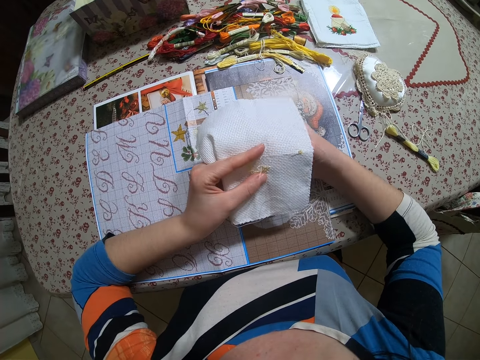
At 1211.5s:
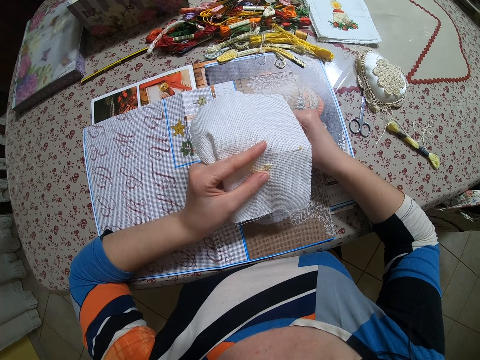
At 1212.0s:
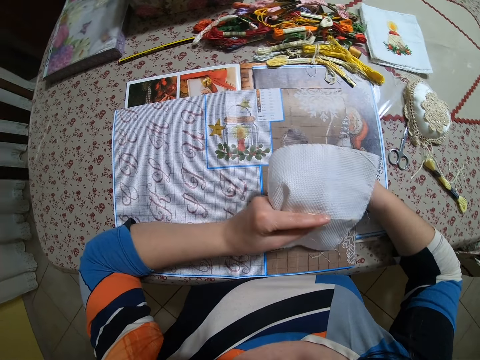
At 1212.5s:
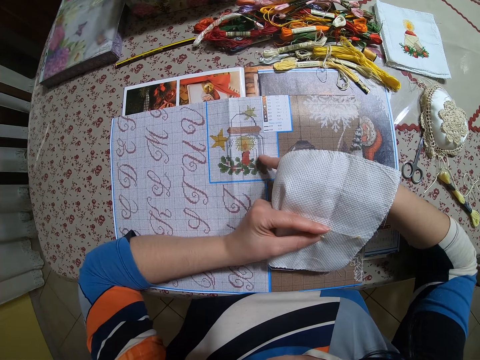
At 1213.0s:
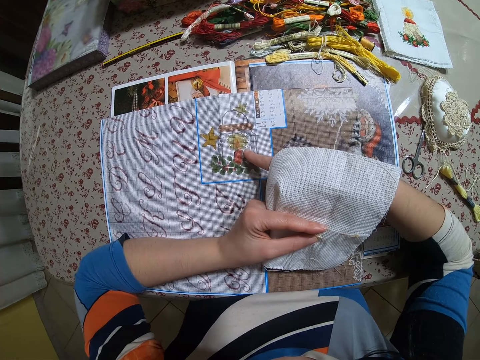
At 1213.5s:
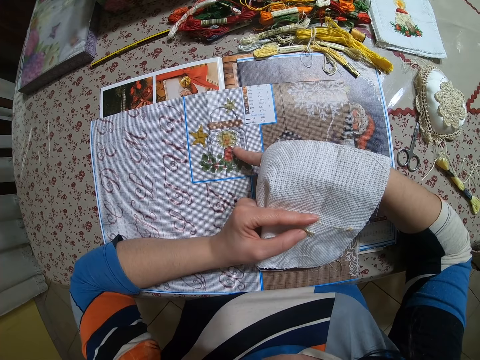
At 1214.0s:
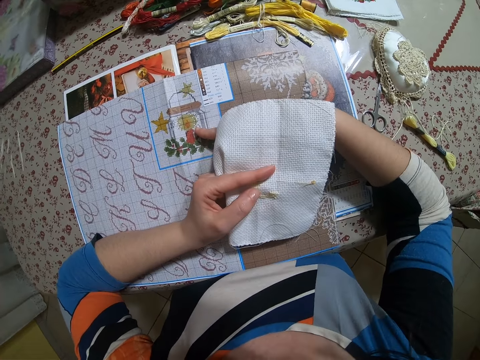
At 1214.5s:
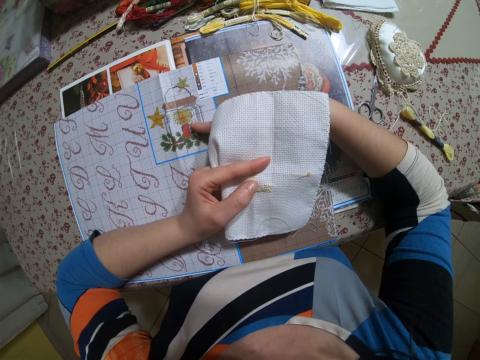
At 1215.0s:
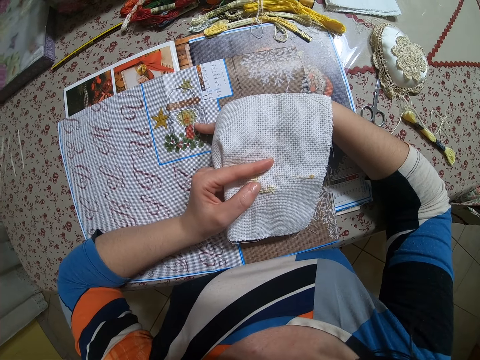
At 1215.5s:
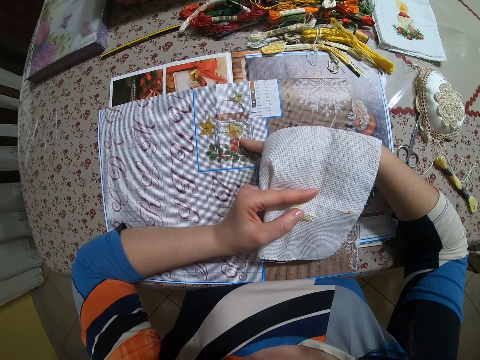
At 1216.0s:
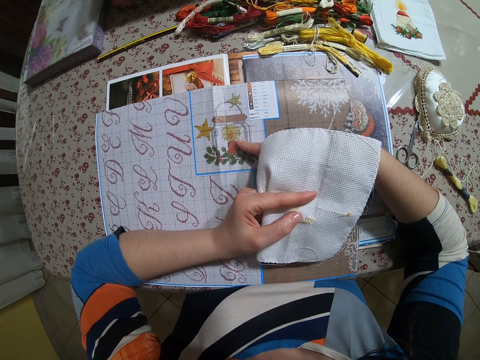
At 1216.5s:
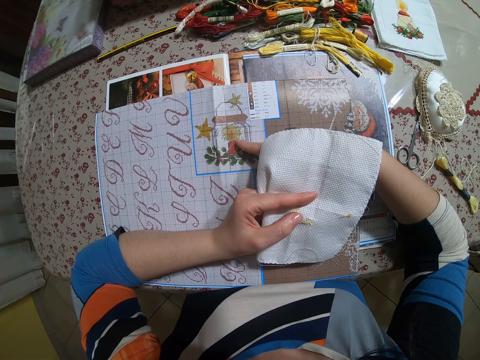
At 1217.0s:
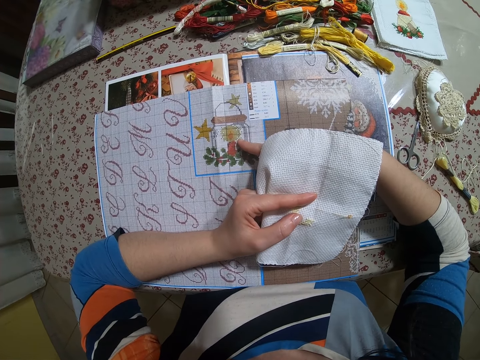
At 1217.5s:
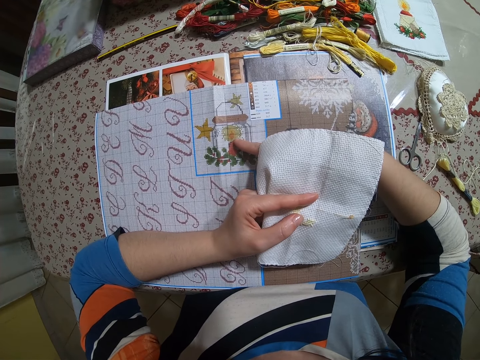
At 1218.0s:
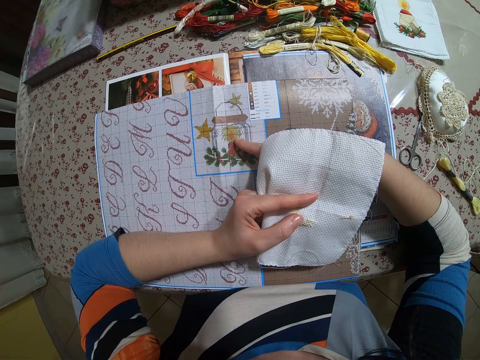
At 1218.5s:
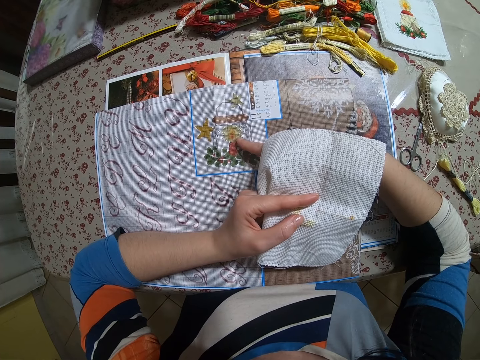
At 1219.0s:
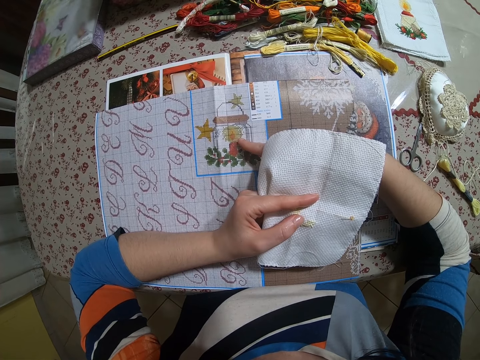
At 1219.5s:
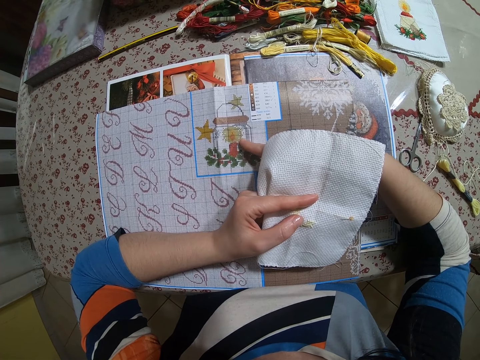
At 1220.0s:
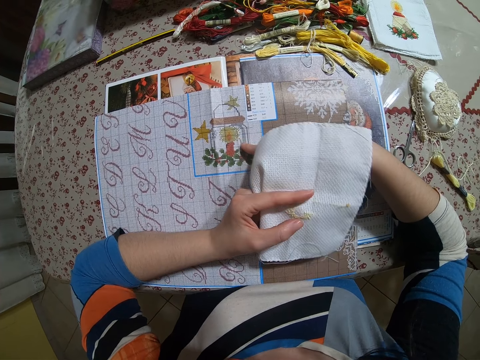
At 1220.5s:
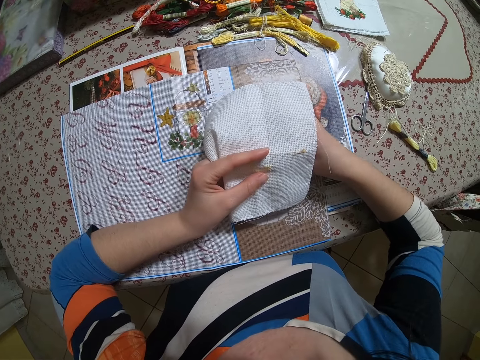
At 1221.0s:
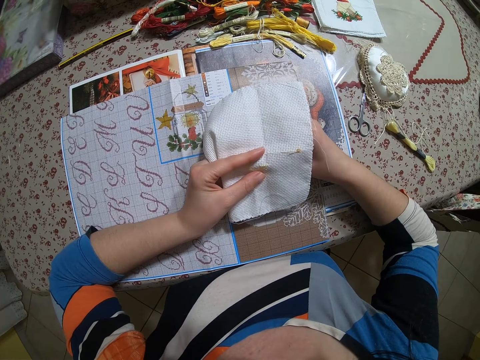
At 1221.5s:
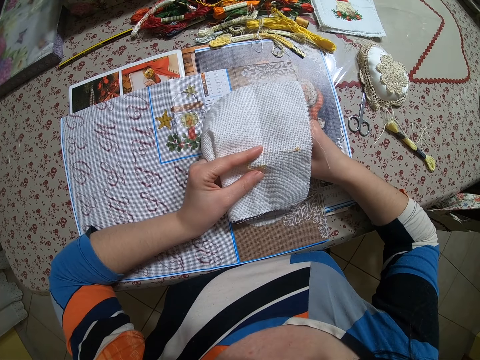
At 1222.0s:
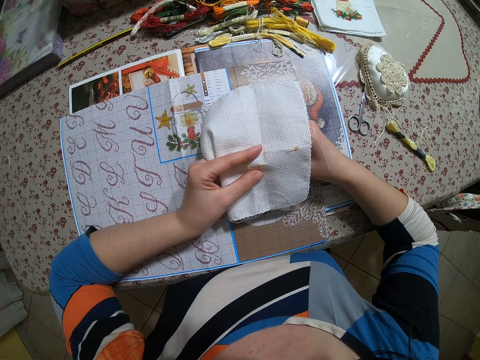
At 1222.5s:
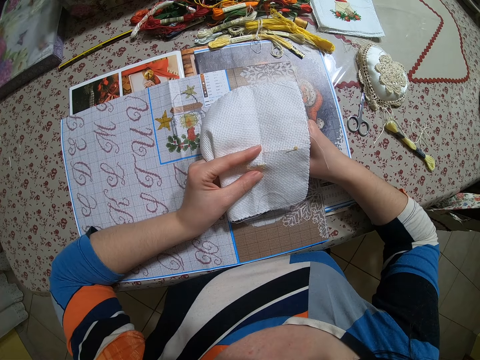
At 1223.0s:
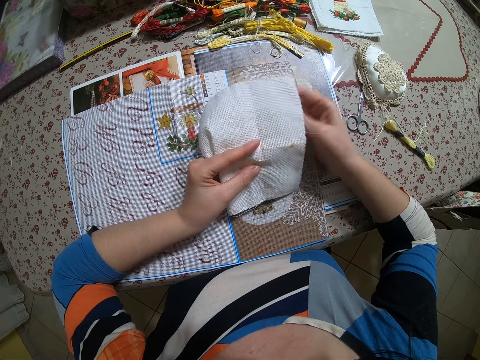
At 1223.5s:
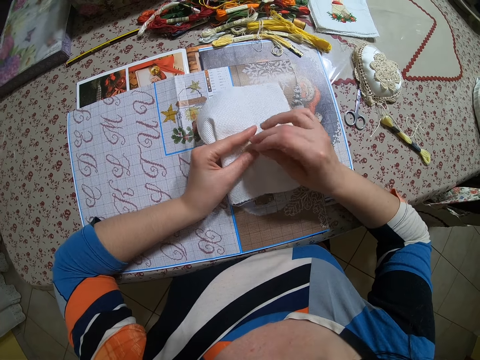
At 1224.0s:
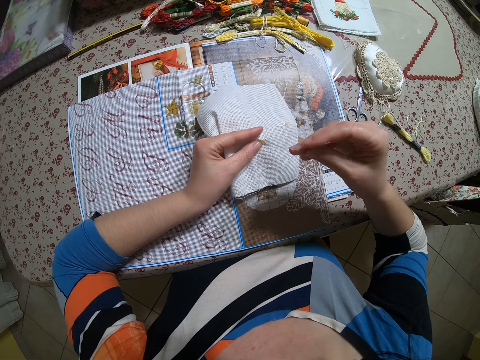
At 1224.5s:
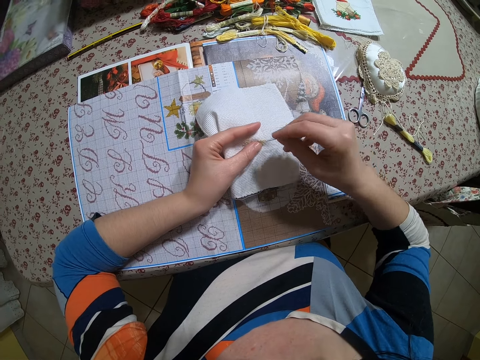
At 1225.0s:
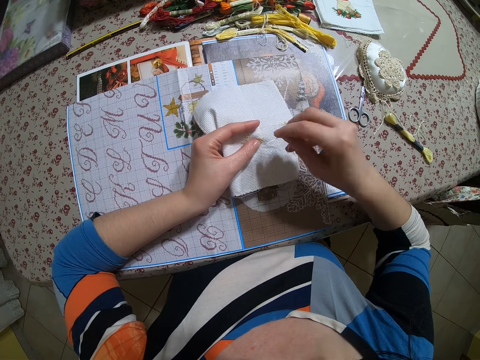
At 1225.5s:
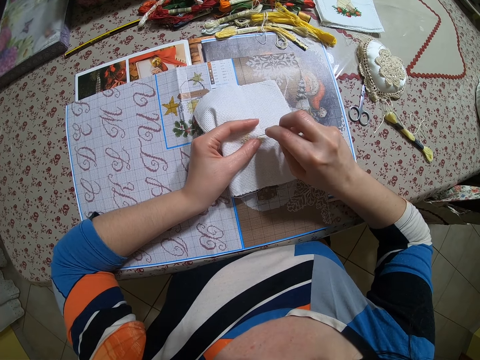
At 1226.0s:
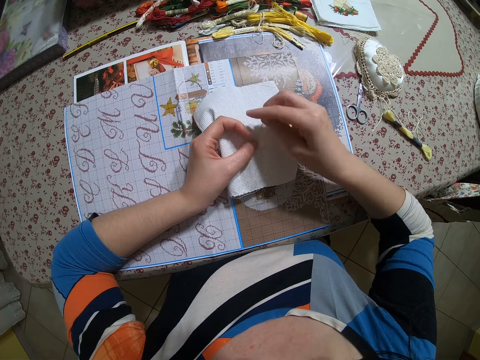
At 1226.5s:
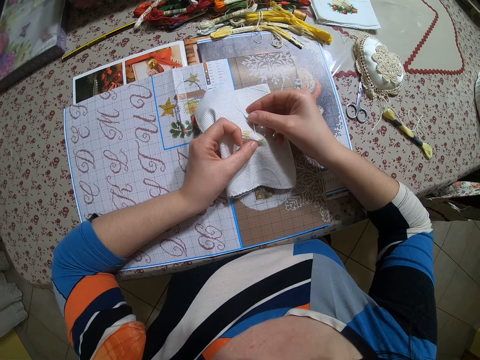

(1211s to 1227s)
The camera wearer checks the drawing on the book on the table. They touch the flower on the fabric. They design the napkin with thread and needle on the table.

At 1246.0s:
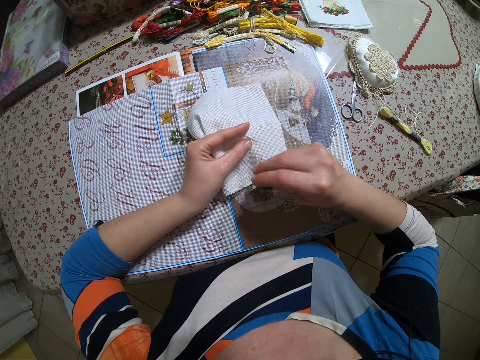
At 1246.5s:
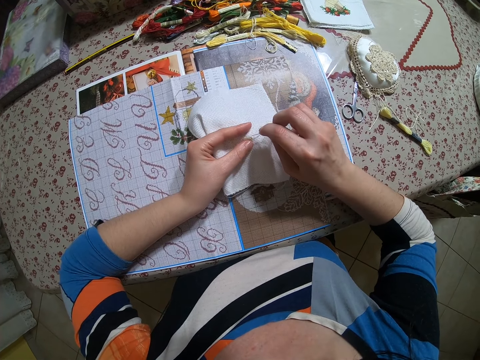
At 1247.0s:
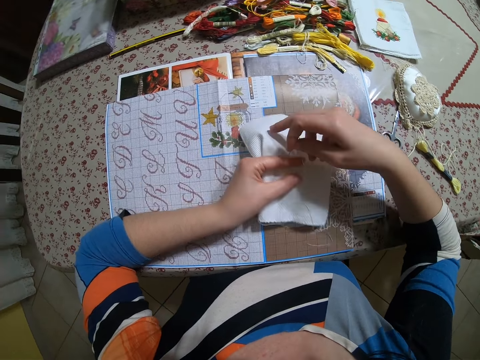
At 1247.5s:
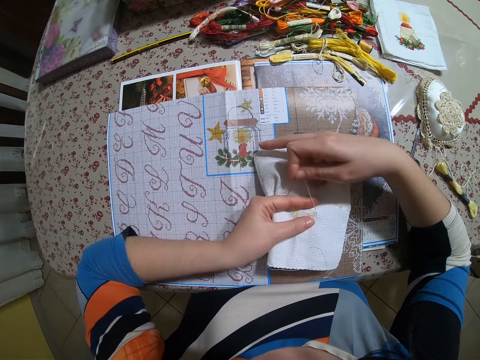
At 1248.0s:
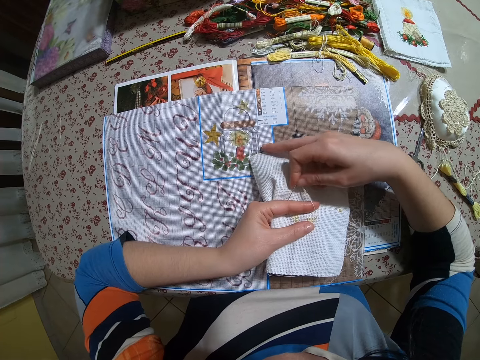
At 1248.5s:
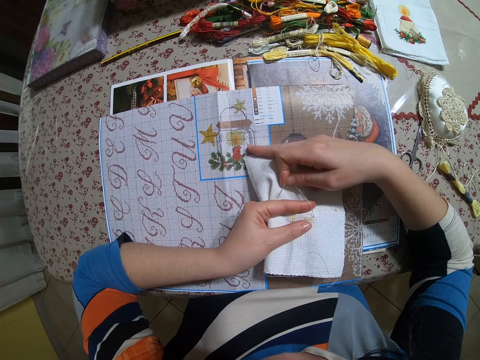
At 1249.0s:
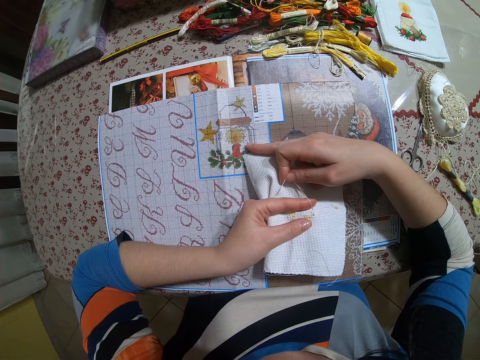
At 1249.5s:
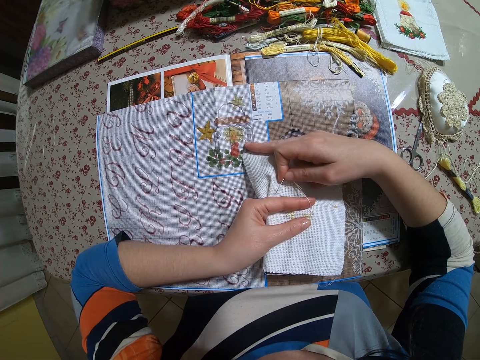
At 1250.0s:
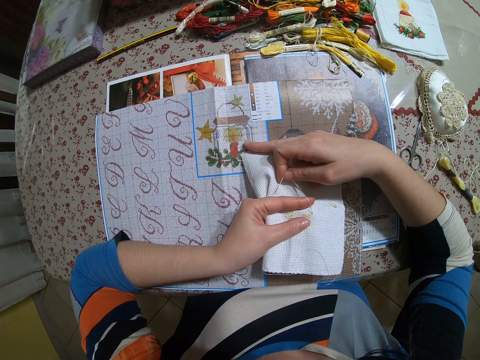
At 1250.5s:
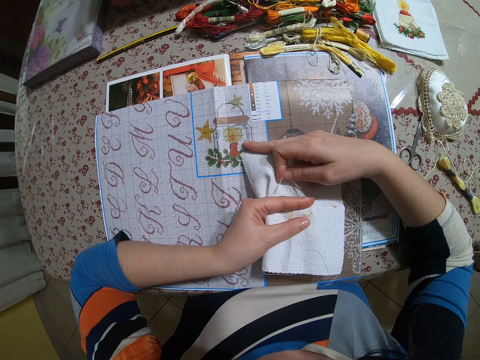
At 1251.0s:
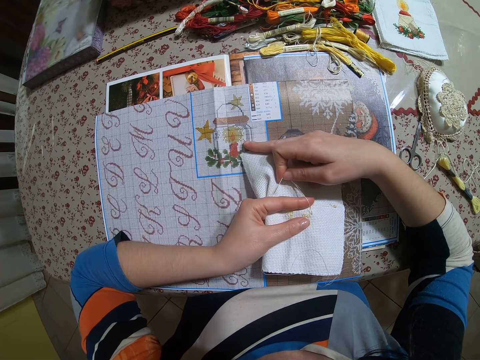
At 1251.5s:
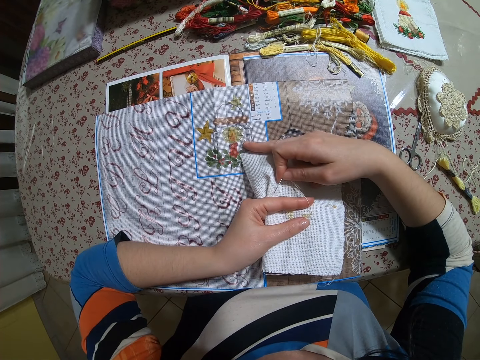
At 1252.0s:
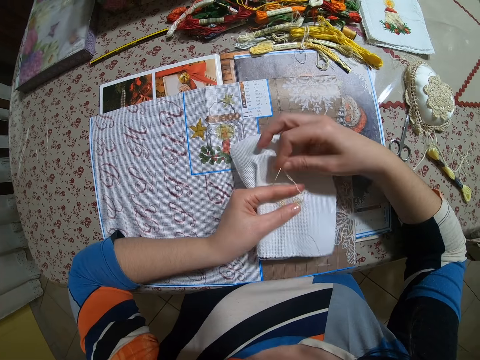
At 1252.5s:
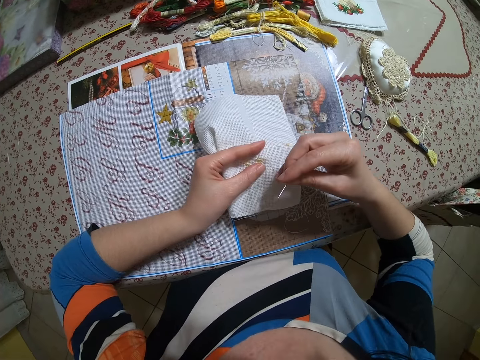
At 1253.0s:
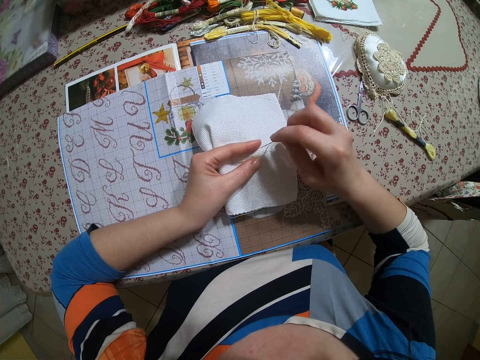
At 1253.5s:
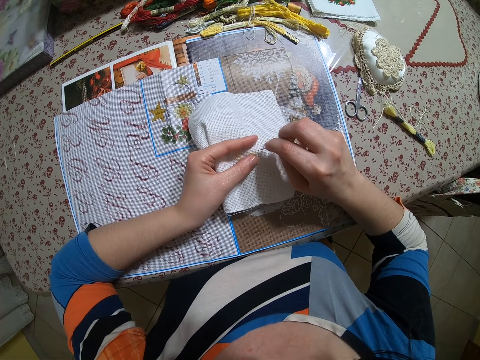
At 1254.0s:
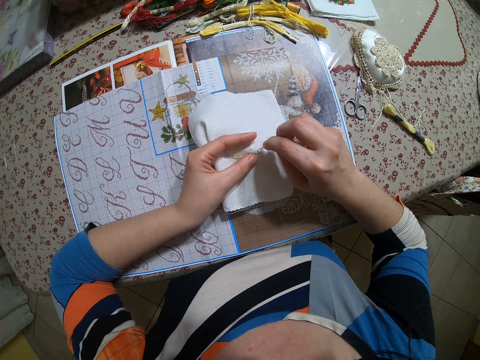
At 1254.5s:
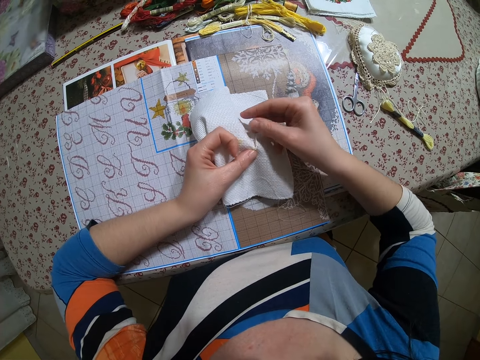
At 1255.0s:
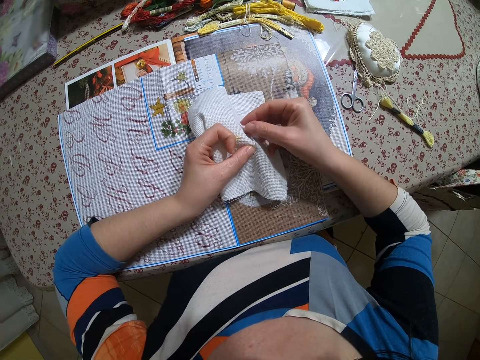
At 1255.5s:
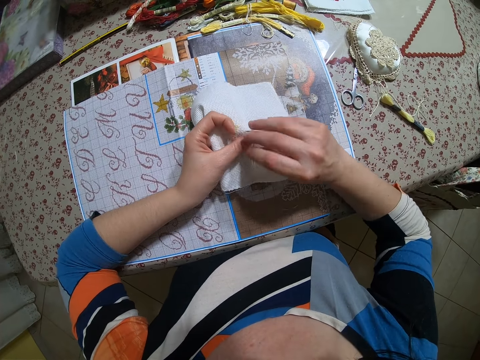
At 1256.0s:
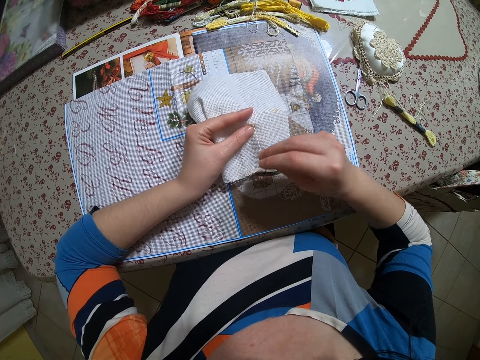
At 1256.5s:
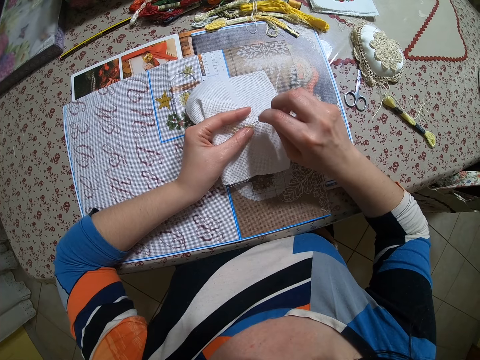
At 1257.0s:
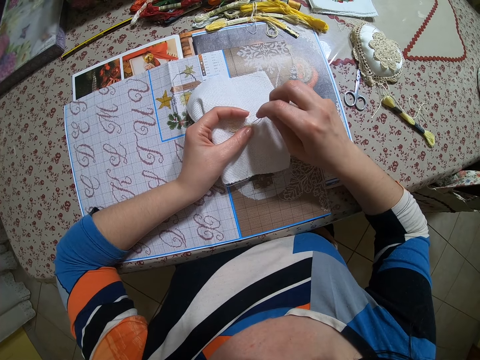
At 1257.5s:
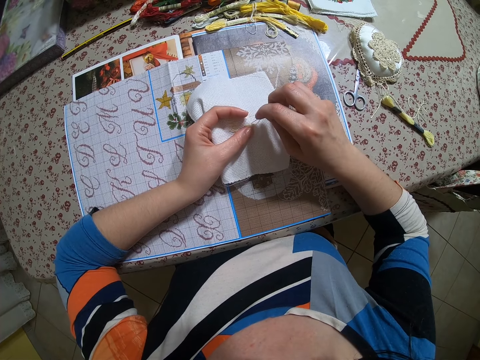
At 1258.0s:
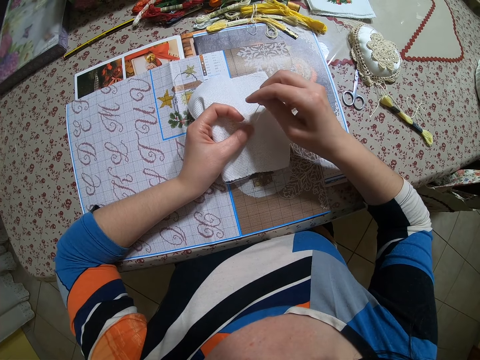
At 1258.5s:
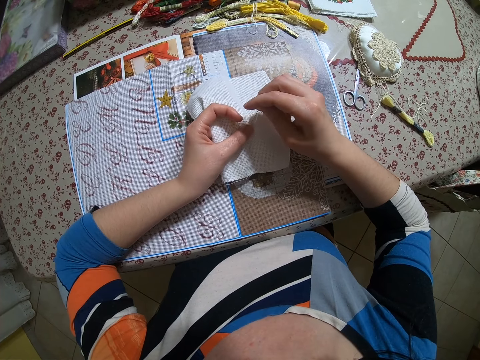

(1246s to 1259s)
The camera wearer checks the drawing on the book on the table. They touch the flower on the fabric. They design the napkin with thread and needle on the table.
